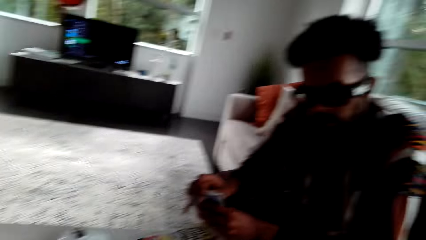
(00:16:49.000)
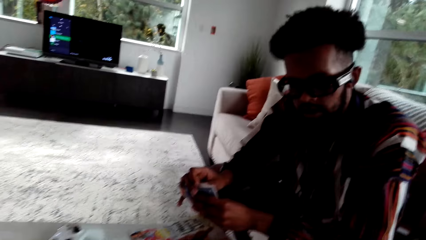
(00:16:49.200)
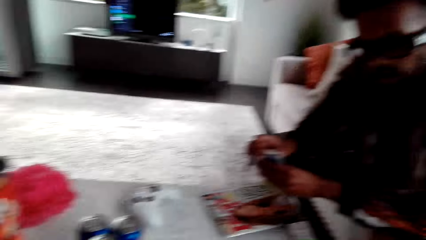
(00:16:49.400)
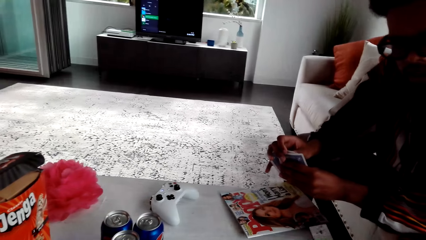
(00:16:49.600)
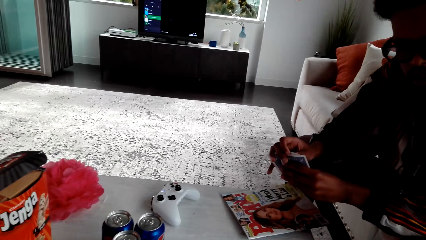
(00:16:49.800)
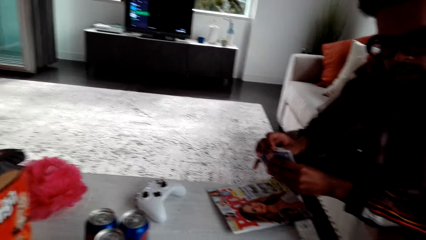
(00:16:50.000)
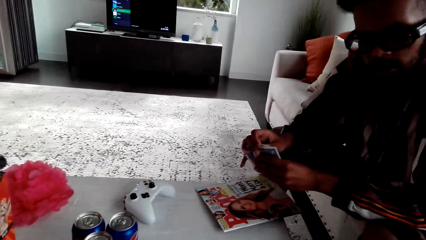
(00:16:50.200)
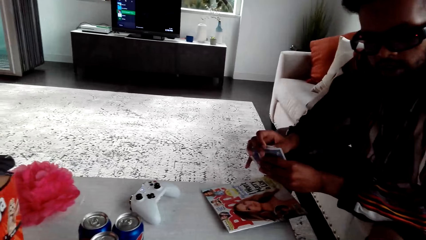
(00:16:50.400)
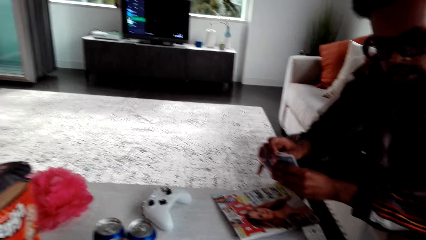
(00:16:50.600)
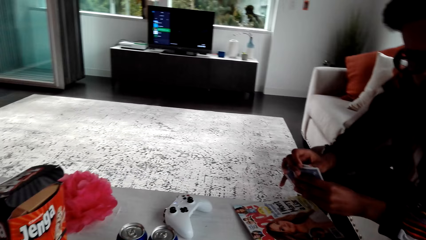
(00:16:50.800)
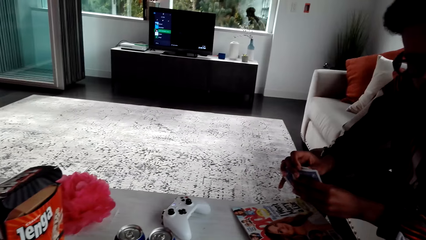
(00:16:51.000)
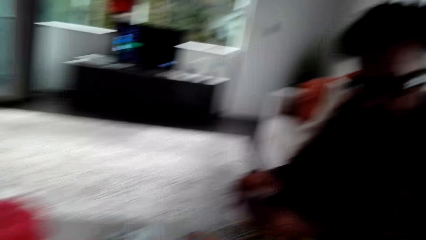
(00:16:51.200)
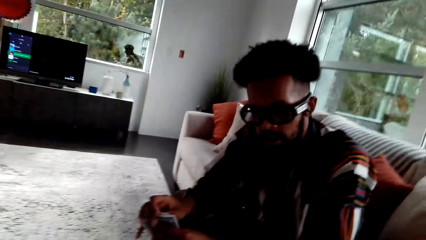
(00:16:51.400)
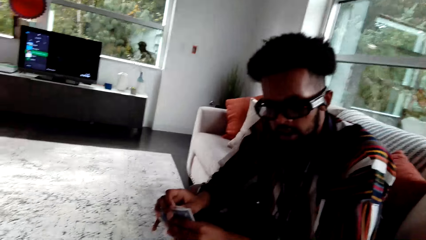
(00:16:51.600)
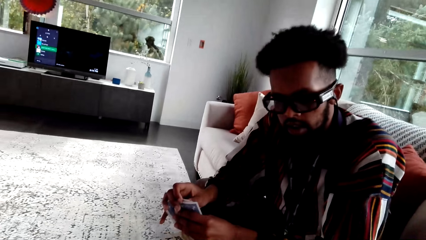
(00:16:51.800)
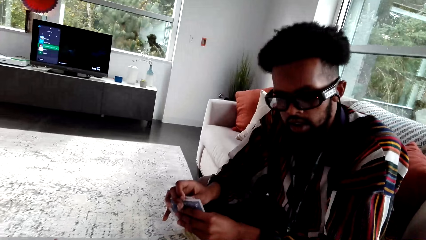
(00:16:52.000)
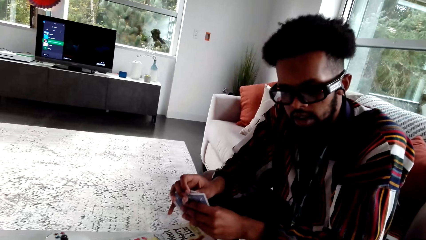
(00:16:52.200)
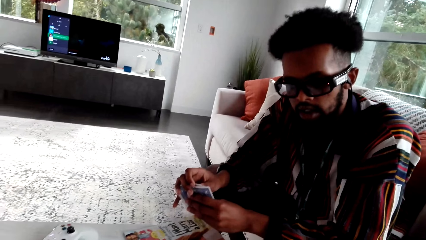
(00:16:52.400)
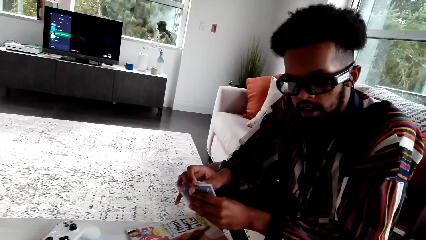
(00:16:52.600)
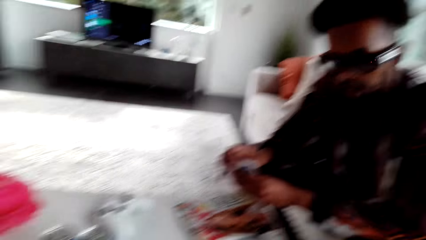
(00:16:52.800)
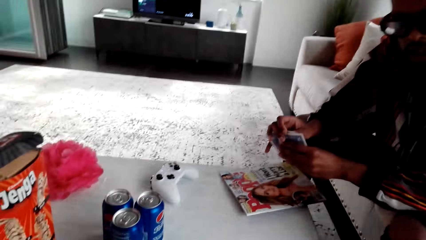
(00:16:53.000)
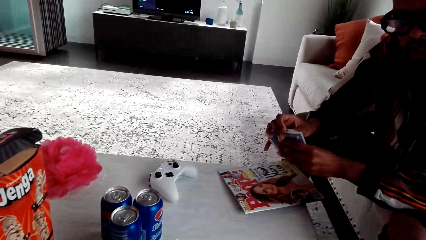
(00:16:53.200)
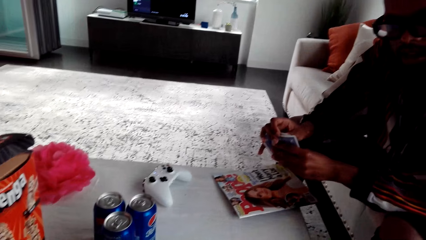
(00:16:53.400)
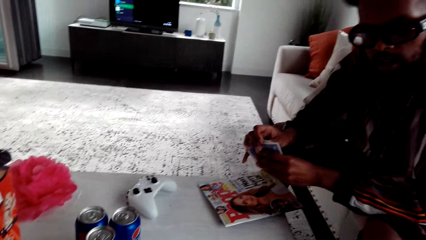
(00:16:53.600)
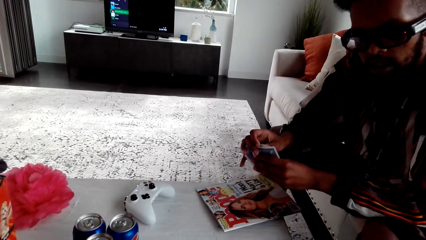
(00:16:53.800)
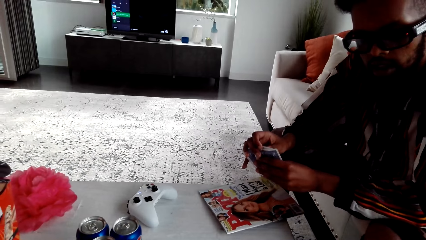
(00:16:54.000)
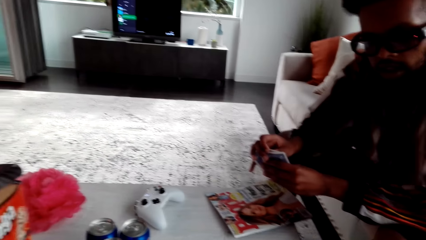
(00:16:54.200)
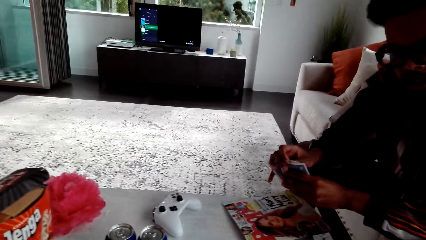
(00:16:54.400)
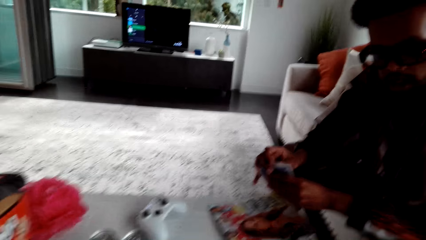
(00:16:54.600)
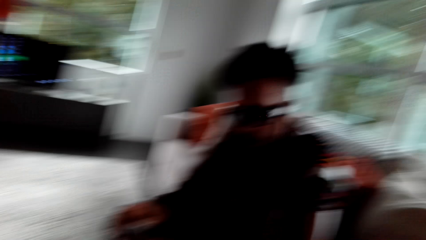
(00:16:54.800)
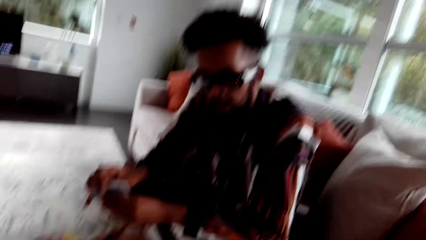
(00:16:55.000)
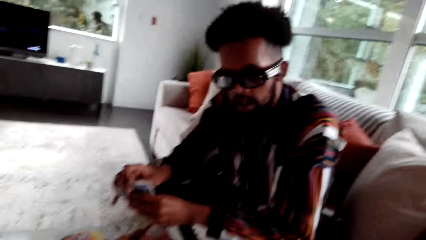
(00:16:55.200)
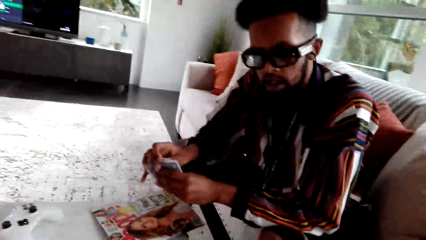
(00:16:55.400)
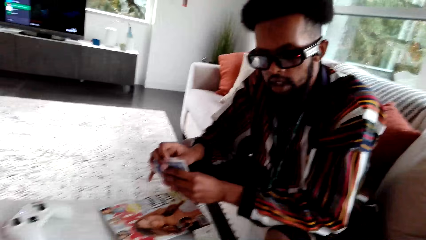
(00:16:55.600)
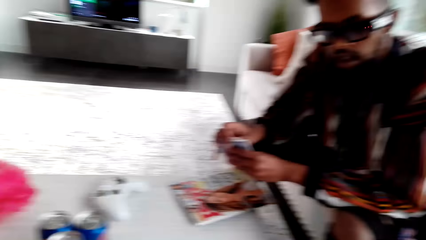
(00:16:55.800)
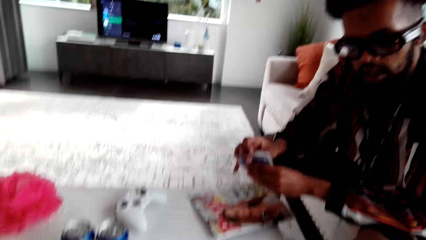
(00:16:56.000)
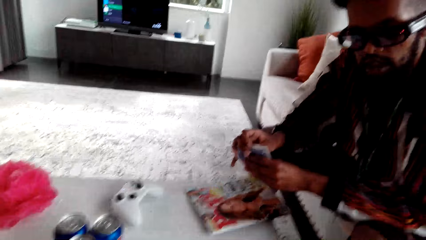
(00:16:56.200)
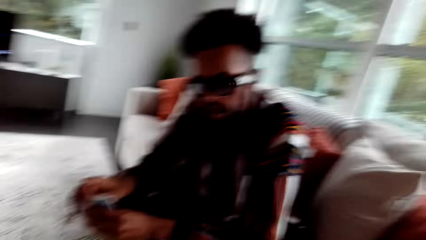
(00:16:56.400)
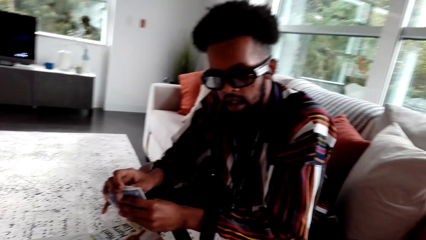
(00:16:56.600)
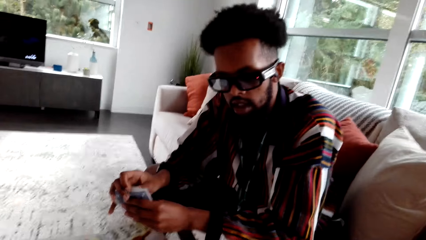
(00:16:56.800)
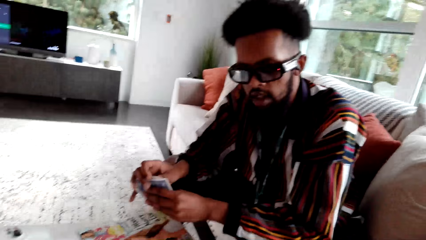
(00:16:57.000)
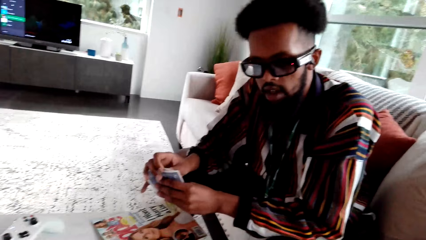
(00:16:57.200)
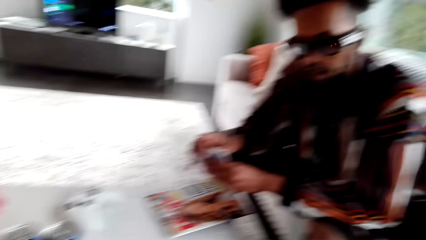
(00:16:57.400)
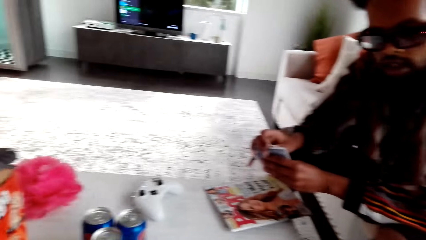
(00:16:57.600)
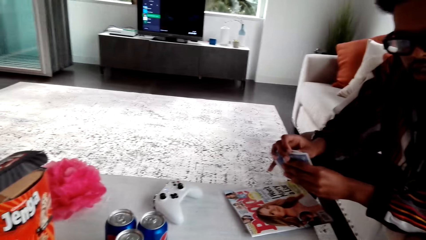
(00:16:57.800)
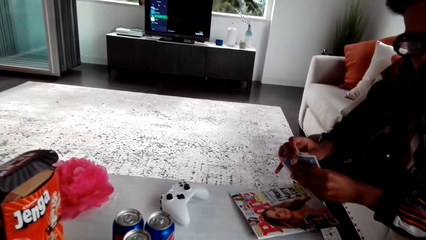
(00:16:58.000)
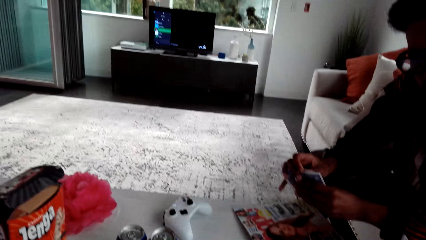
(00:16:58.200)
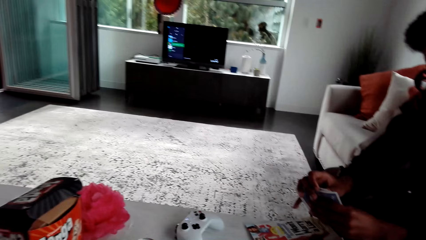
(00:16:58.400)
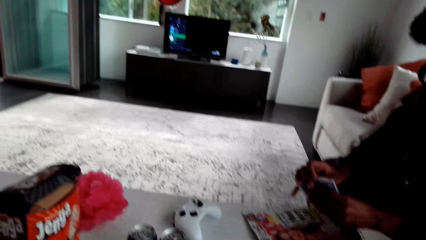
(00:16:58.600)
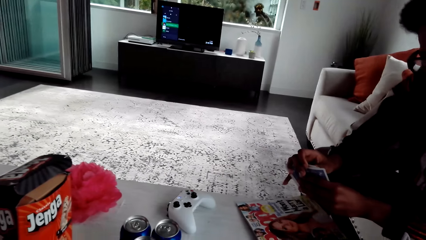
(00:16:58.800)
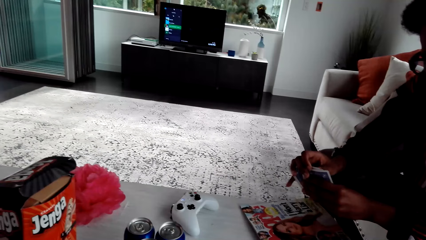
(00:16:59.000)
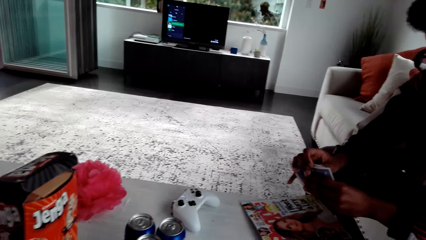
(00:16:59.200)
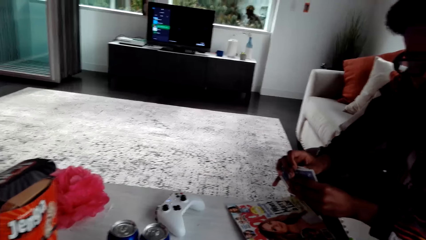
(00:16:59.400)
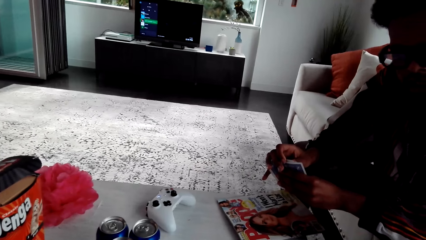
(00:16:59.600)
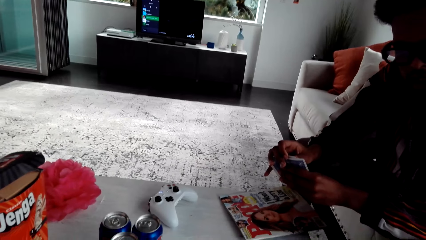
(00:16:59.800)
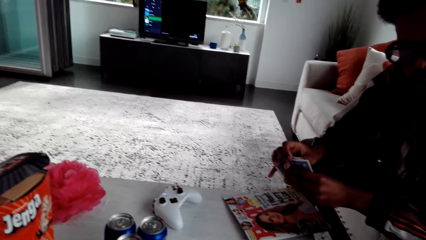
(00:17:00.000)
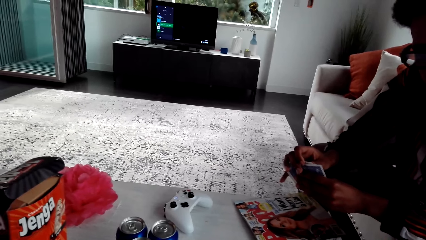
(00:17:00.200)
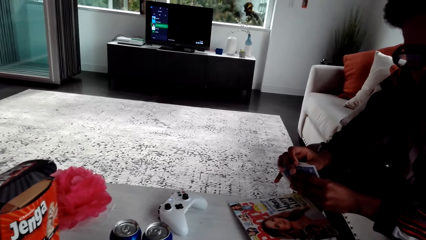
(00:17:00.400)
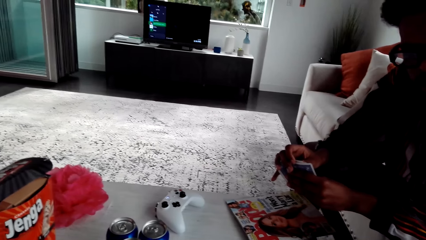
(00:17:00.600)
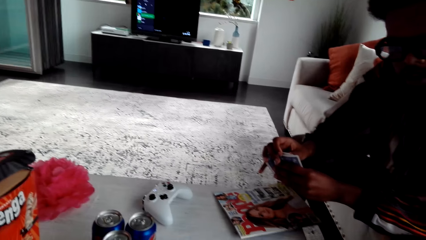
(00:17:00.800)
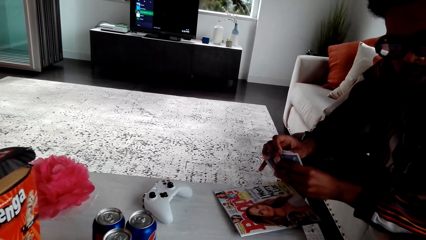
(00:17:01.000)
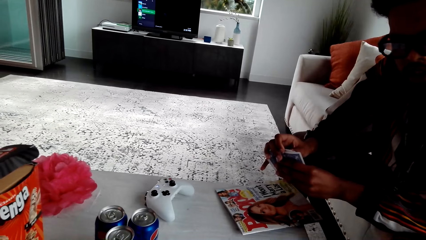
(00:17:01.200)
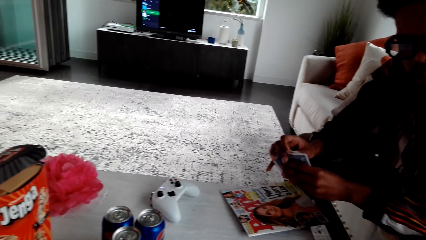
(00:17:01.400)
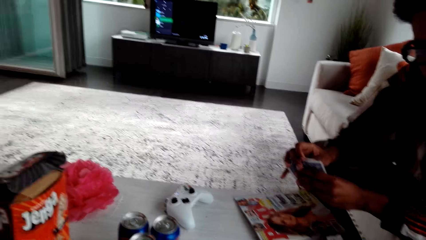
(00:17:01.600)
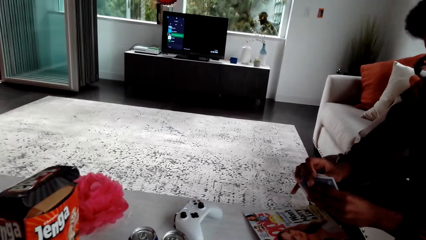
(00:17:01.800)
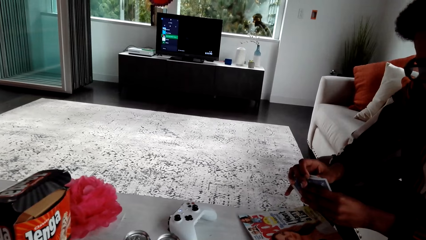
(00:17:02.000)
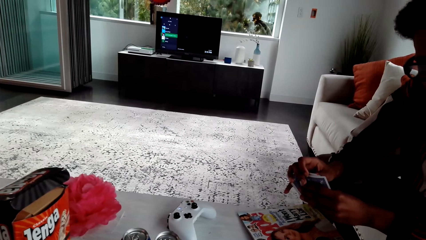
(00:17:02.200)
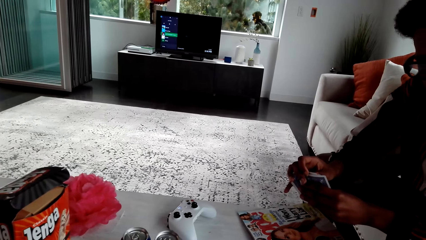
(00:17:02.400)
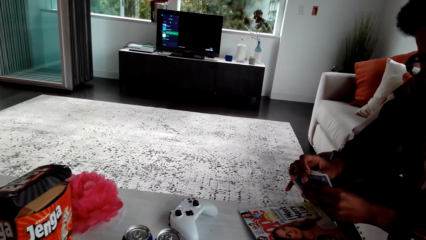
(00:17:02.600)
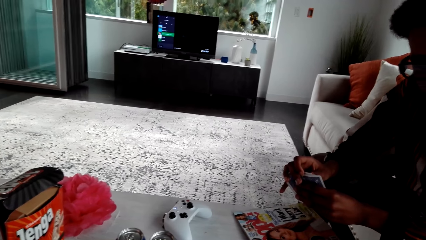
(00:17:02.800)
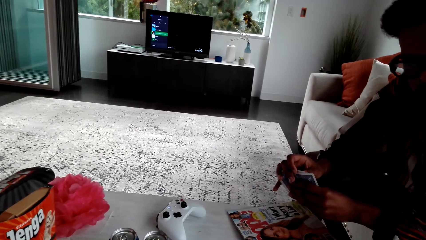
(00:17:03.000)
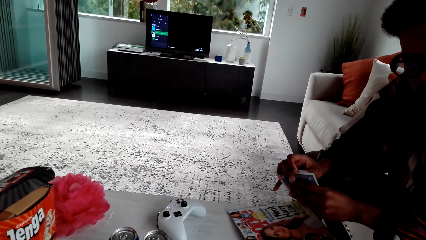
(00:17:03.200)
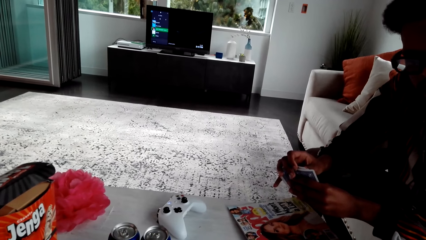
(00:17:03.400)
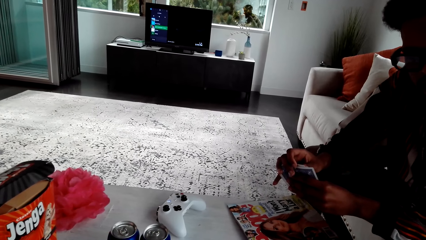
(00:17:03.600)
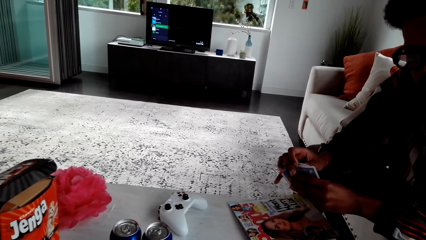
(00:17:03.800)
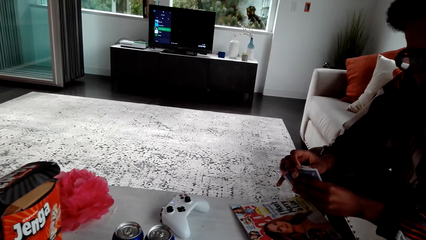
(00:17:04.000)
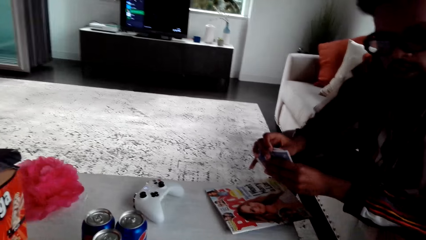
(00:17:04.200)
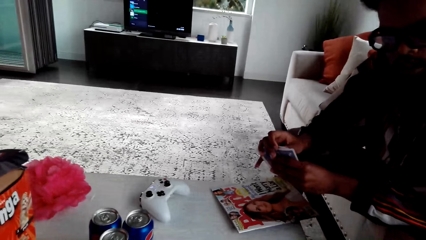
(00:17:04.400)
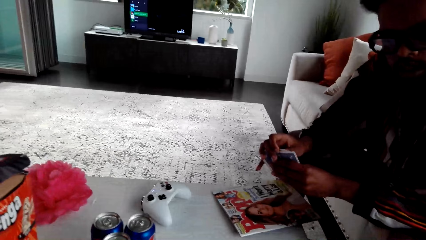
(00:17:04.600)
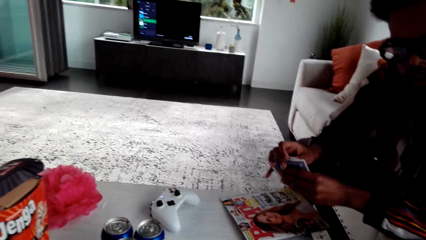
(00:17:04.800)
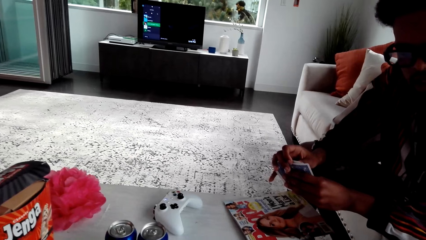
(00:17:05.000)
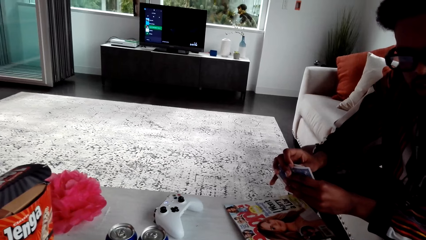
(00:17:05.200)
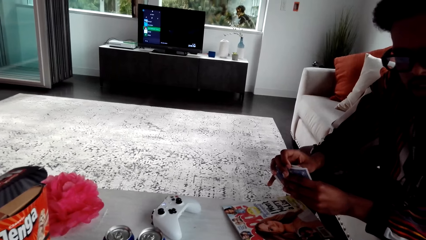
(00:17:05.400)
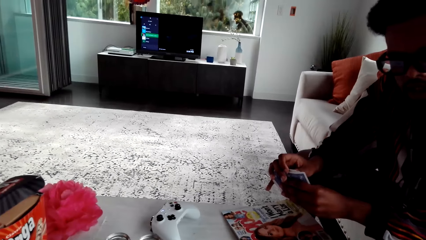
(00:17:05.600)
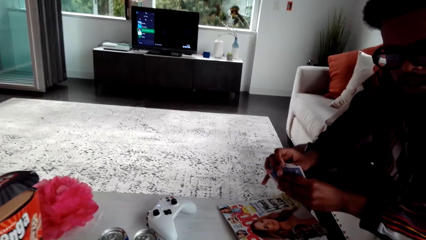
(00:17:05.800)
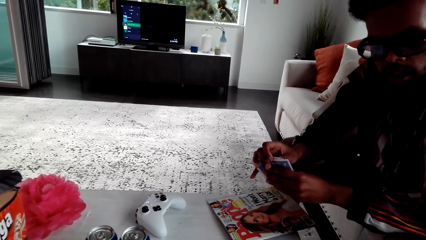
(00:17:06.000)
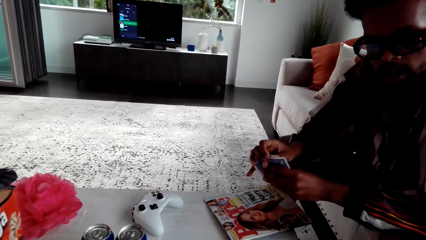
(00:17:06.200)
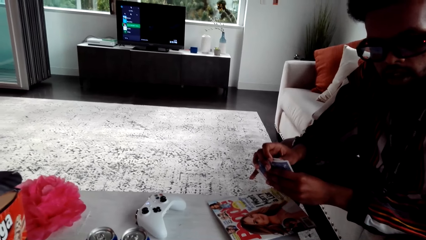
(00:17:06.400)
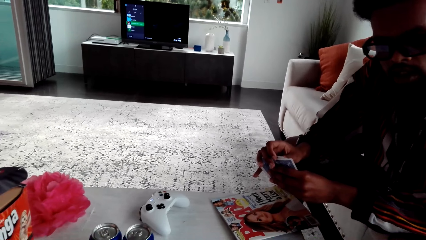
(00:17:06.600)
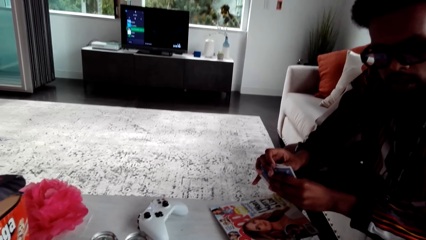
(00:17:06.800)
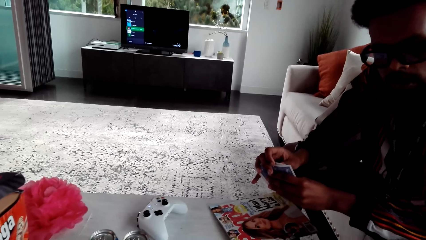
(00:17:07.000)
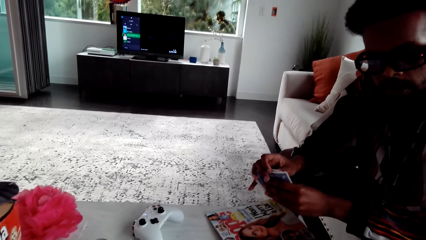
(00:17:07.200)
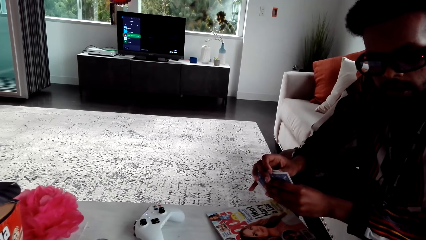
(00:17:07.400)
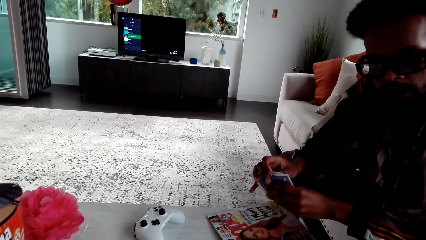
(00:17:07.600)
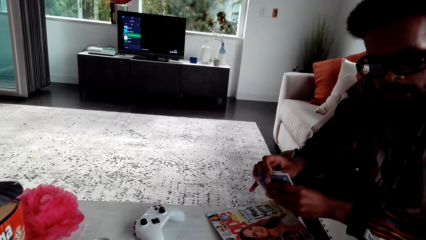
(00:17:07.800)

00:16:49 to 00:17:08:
A man speaks. The camera wearer speaks.
